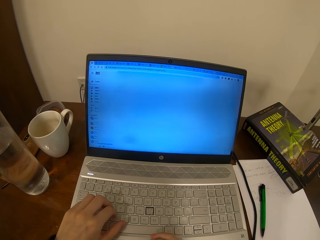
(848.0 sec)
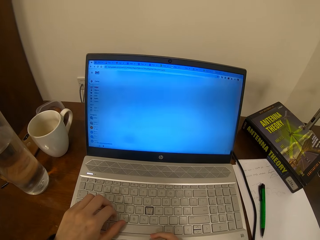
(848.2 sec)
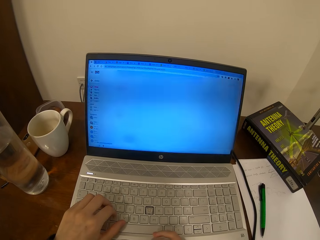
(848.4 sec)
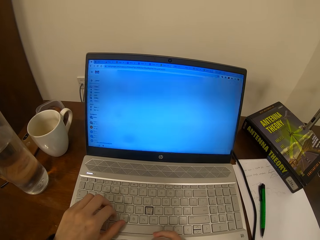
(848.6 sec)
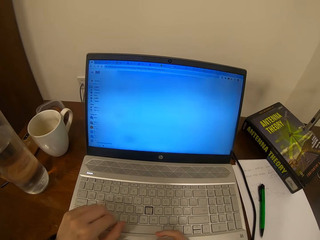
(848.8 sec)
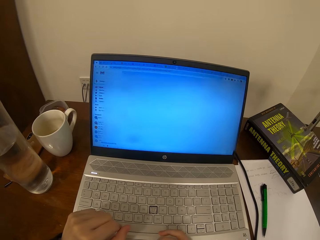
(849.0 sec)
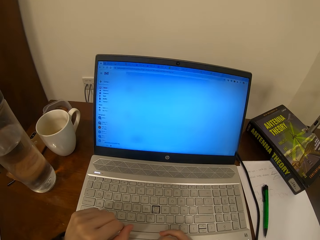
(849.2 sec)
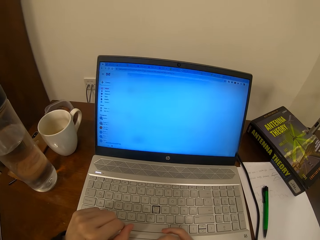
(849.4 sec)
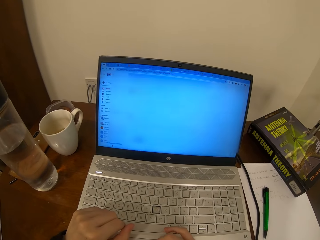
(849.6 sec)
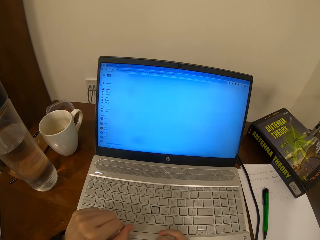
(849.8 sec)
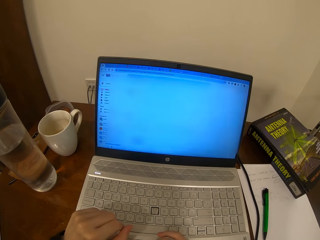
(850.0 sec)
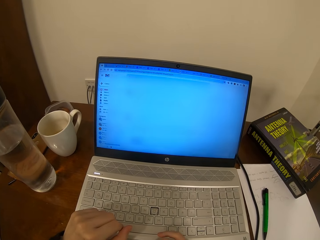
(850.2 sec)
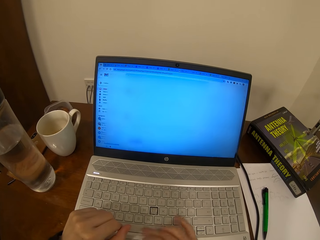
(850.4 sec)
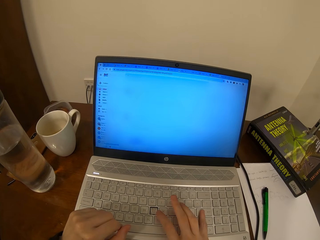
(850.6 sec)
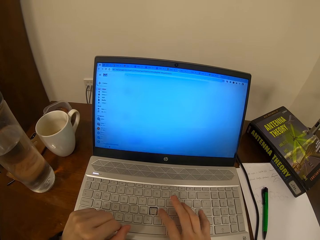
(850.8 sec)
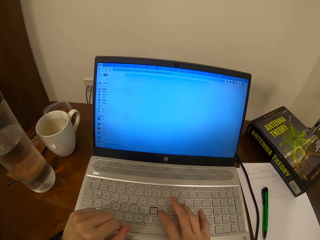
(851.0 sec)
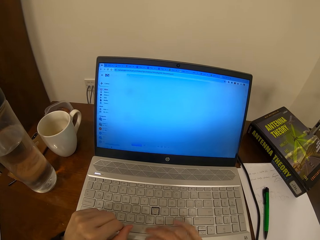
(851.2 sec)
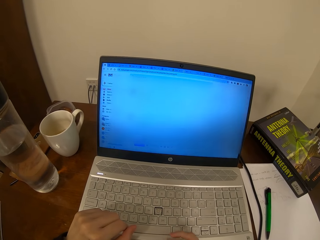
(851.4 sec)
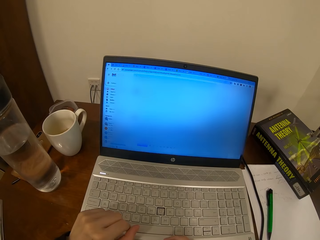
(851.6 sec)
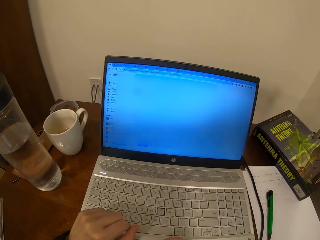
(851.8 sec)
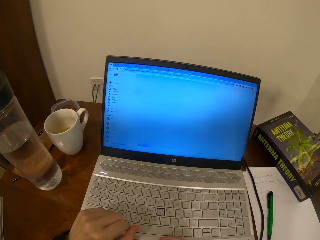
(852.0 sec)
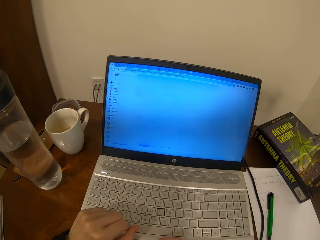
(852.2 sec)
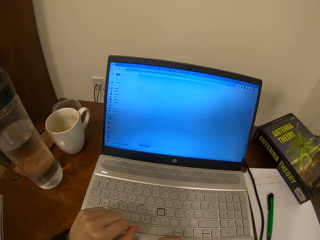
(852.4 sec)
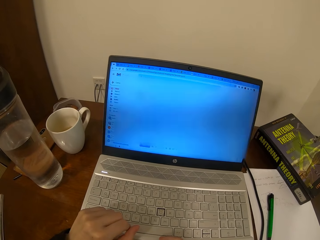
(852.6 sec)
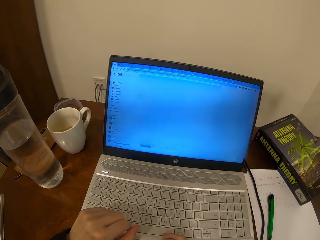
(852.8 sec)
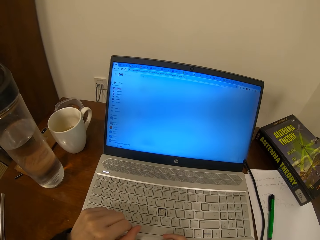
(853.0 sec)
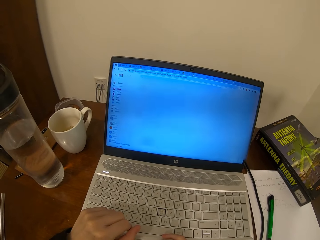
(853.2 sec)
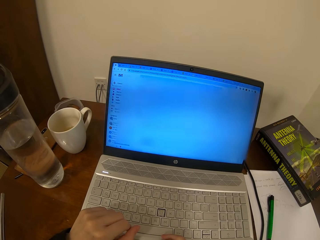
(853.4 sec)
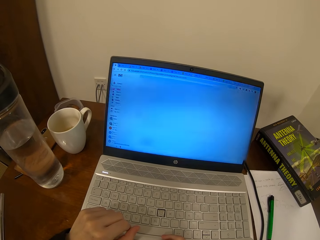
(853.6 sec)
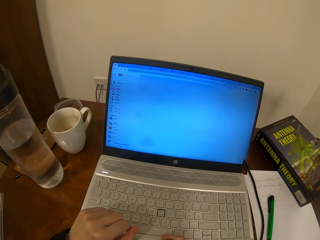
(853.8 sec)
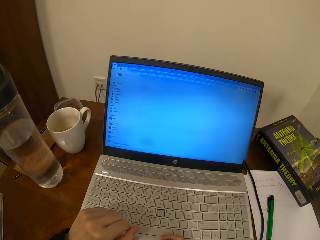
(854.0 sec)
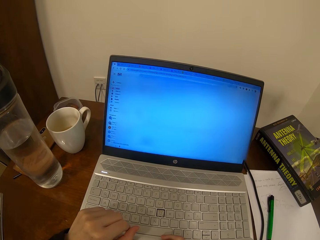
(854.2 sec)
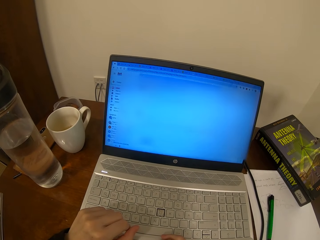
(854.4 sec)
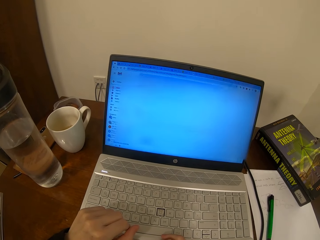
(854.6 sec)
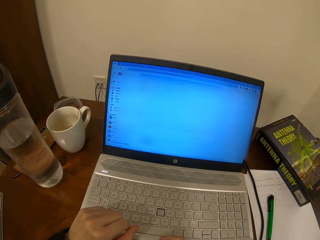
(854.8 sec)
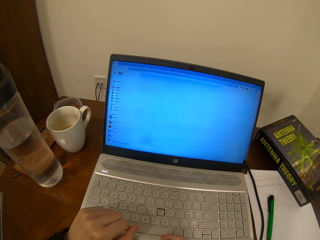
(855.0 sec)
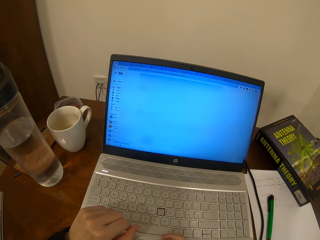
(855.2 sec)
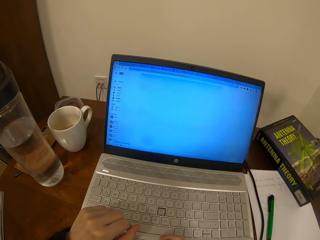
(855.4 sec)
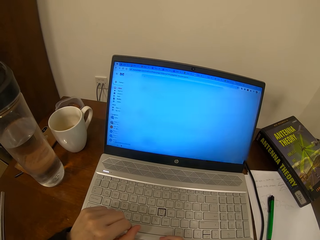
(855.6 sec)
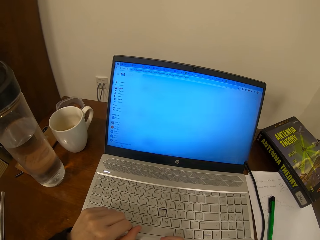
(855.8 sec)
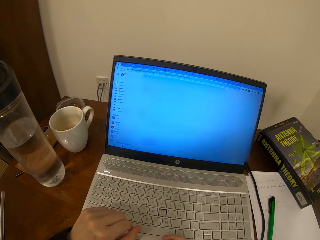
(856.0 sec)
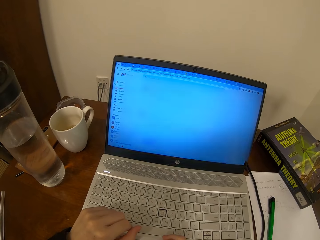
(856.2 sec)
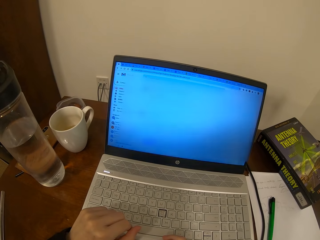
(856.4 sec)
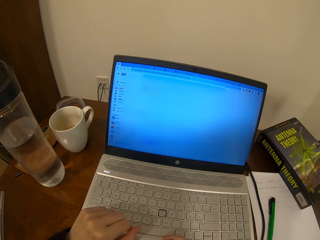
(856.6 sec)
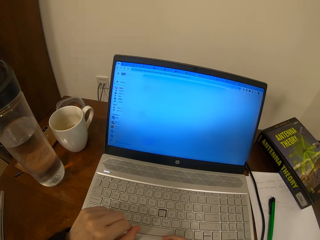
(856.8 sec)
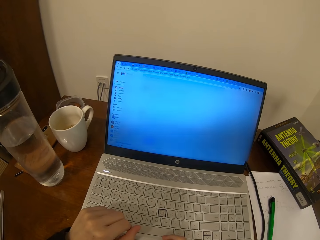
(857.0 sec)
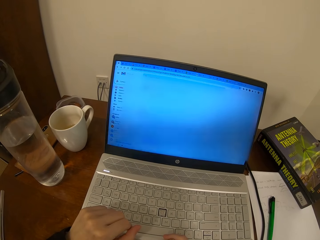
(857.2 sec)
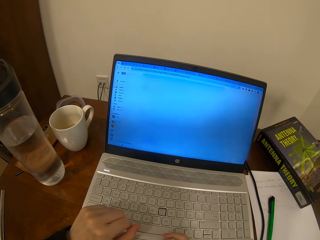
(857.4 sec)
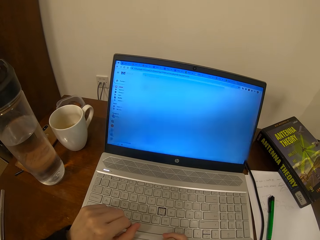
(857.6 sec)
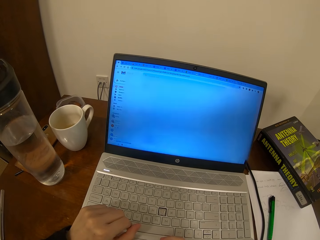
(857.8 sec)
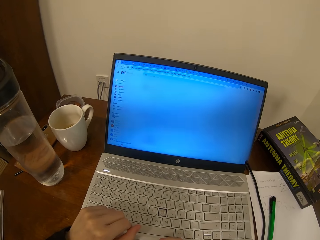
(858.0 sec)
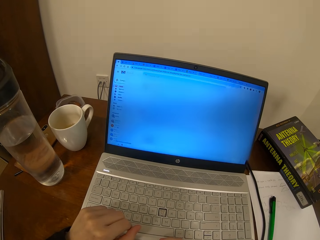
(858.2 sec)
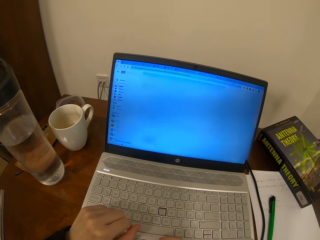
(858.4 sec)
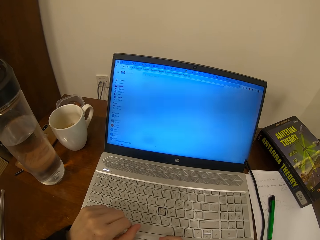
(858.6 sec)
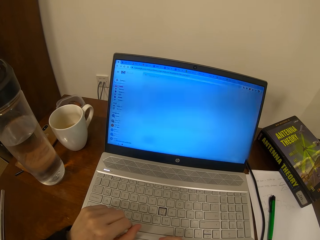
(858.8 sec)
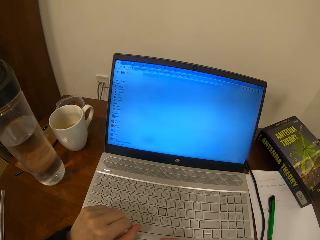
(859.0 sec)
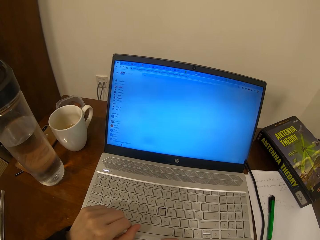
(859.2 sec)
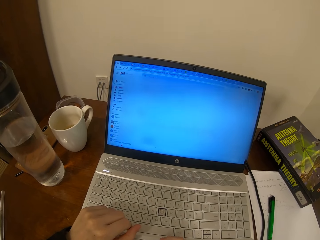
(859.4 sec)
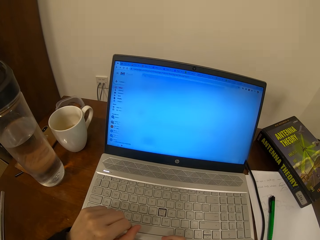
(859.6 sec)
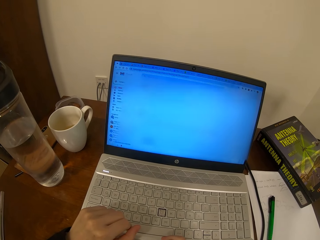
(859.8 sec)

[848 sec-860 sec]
The camera wearer types on the laptop with both hands. They operate the laptop.

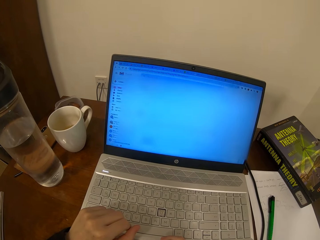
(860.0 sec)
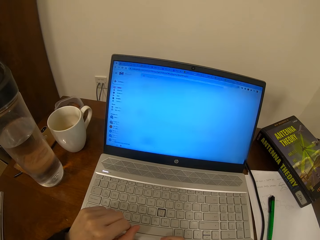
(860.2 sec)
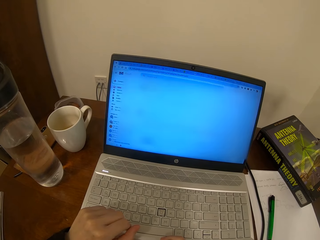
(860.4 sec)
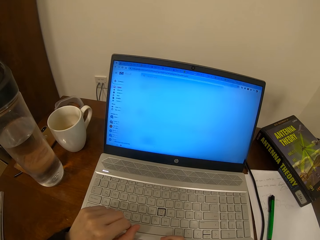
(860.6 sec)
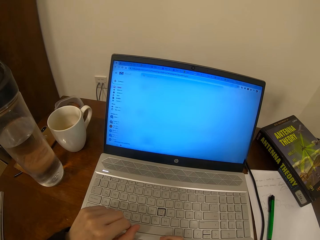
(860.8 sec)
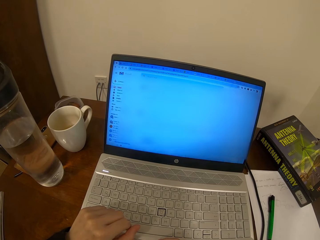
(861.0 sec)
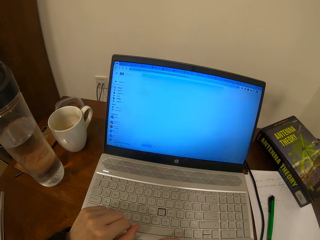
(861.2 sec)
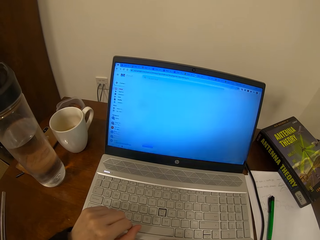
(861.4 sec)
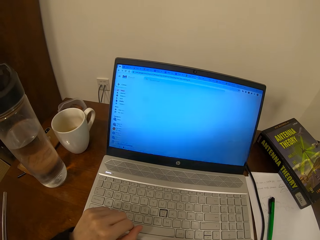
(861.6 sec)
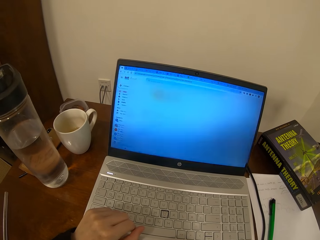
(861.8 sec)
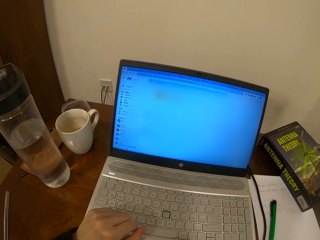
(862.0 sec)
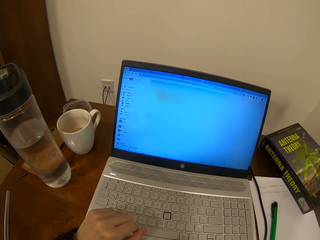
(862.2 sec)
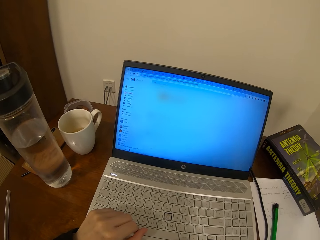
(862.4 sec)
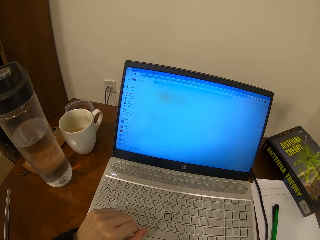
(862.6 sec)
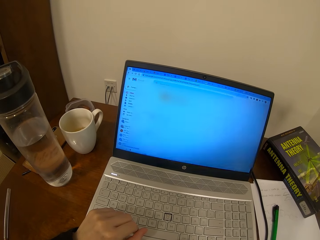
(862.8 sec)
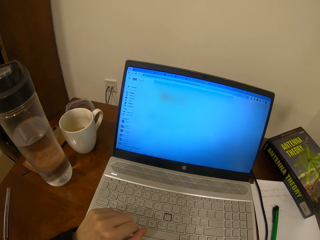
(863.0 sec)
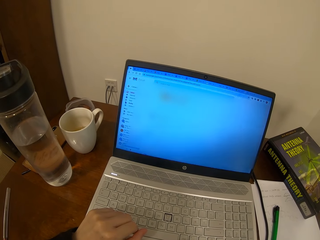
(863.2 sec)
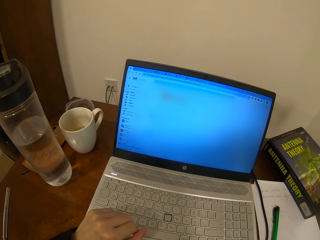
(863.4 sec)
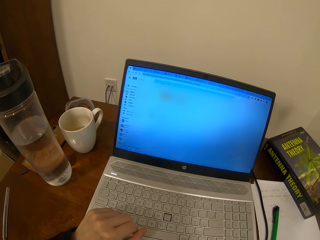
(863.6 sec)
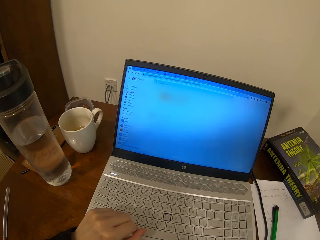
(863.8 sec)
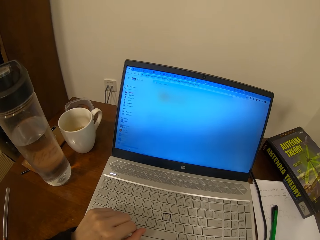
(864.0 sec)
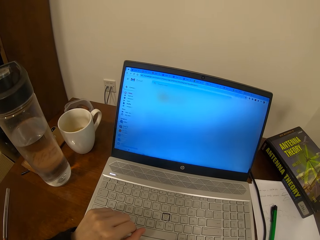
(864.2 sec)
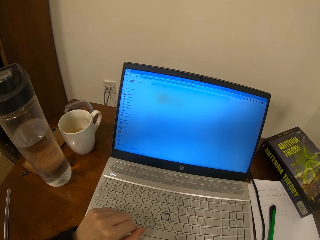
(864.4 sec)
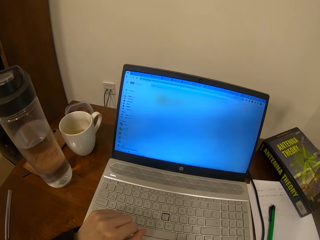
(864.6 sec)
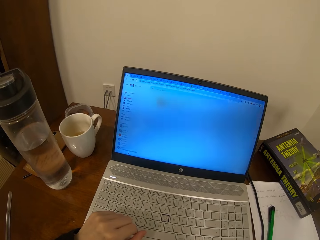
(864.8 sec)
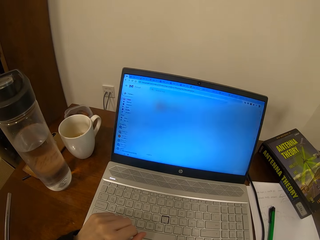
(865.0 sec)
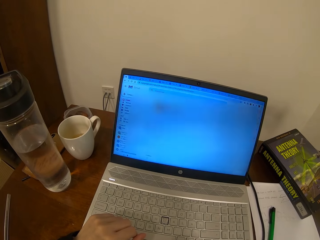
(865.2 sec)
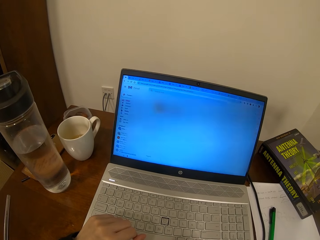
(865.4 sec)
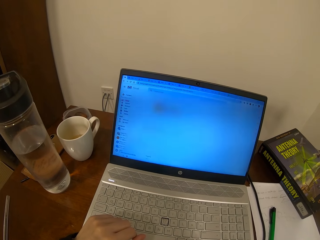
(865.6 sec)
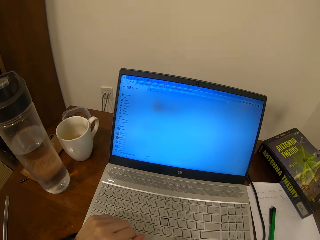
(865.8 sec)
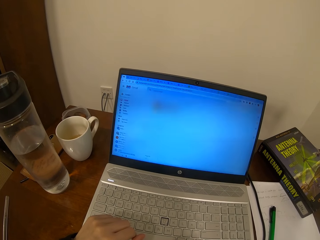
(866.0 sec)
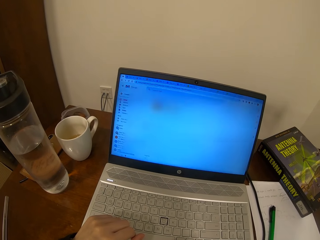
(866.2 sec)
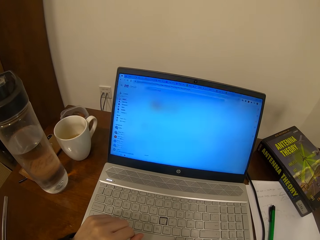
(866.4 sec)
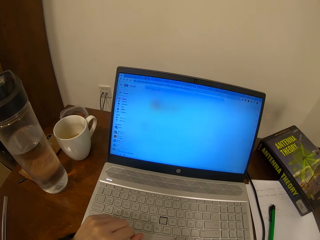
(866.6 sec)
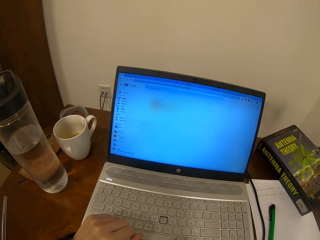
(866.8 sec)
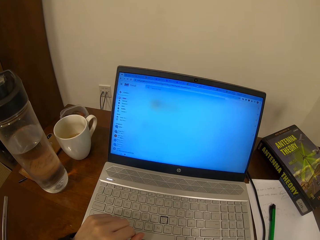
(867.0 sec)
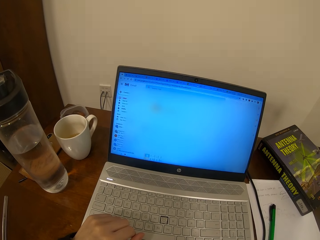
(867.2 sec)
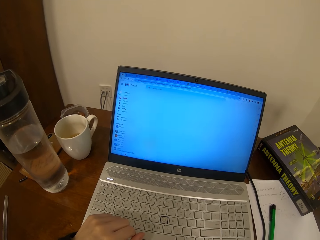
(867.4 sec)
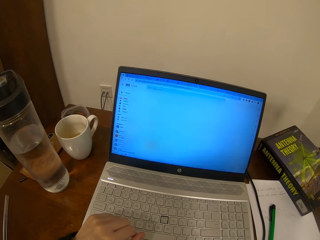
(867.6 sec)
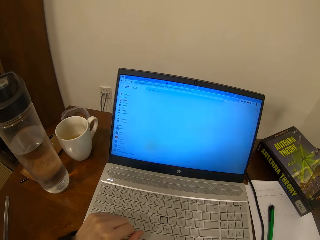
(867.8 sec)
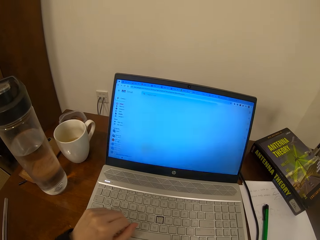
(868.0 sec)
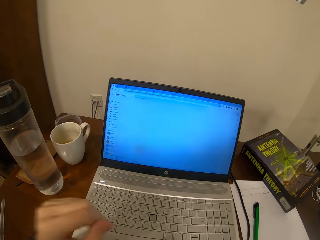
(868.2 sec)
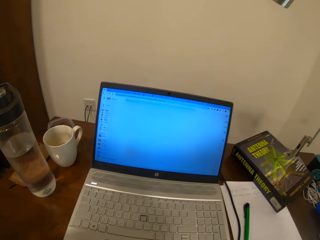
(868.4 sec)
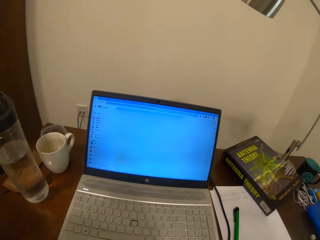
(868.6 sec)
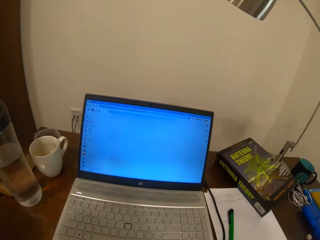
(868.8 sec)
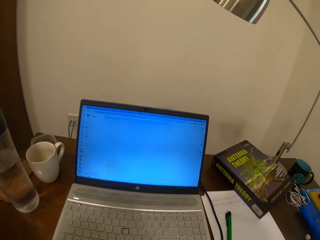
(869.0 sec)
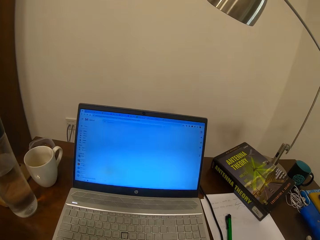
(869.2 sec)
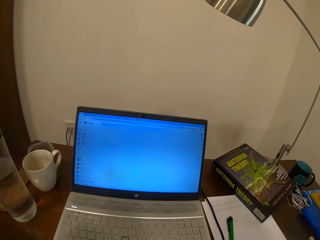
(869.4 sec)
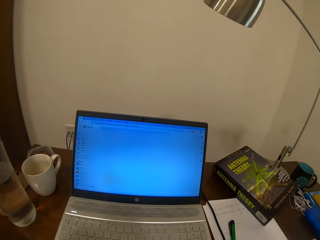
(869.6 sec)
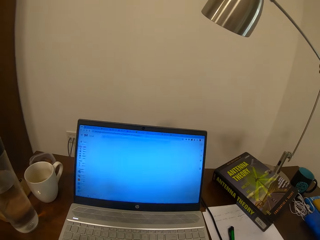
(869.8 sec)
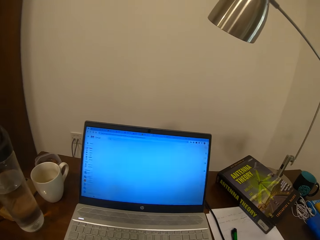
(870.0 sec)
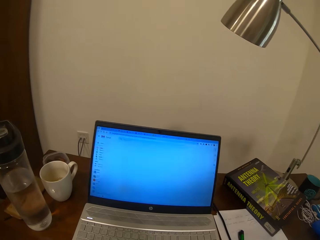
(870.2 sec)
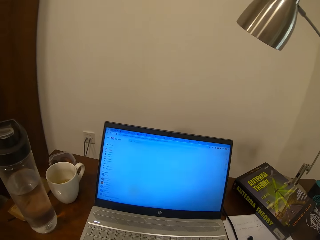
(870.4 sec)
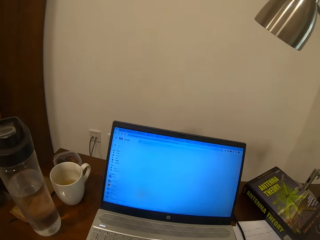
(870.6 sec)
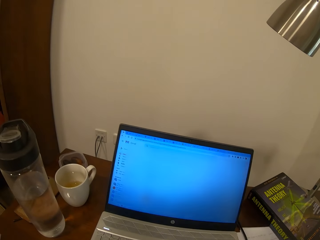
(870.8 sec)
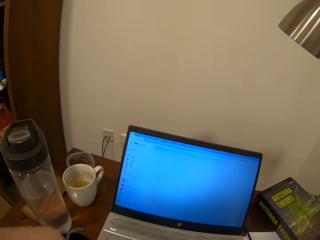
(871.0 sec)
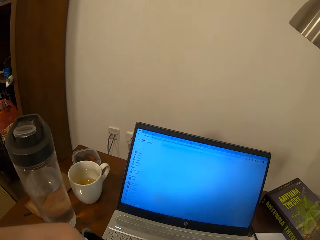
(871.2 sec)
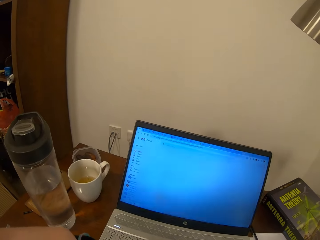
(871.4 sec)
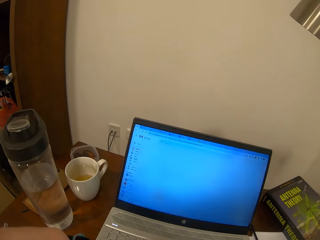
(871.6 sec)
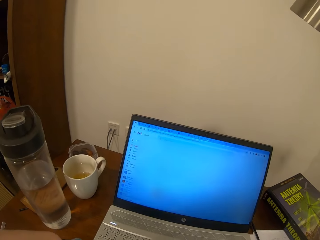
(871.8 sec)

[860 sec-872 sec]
The camera wearer lifts her left hand. She adjusts the camera.
